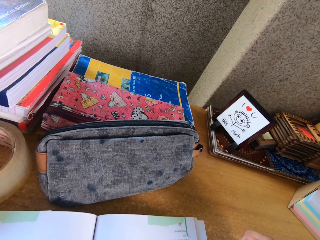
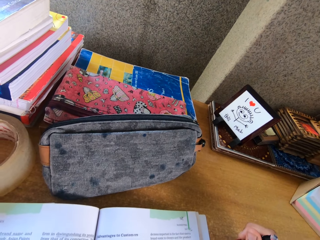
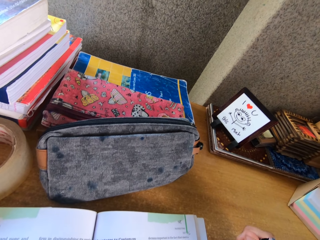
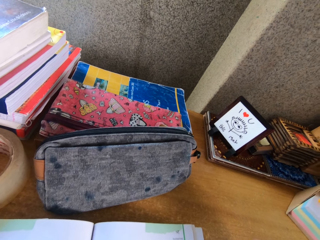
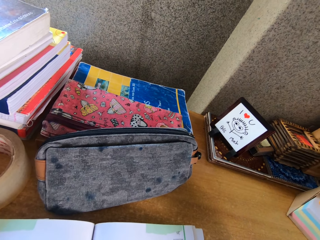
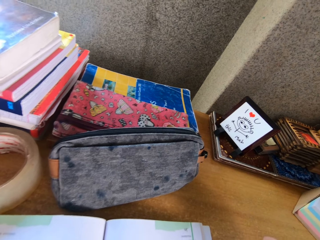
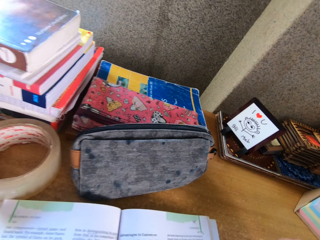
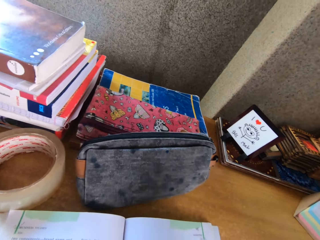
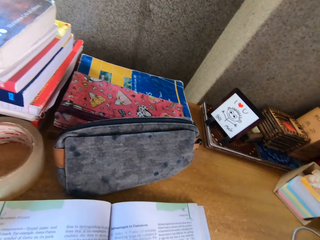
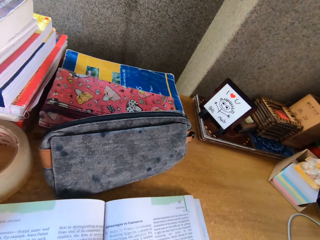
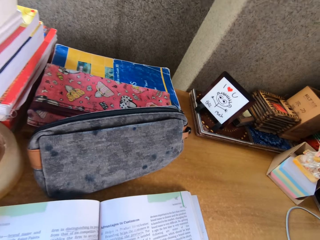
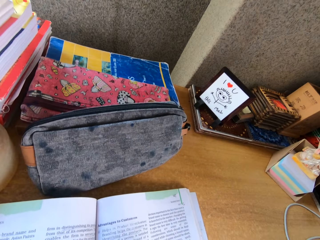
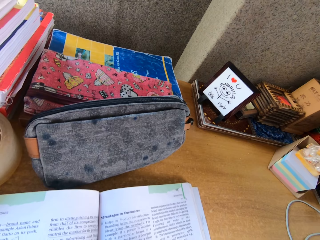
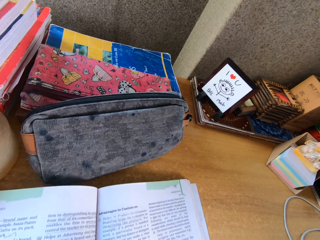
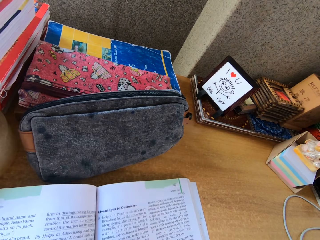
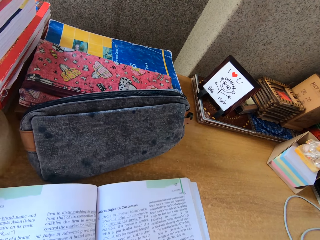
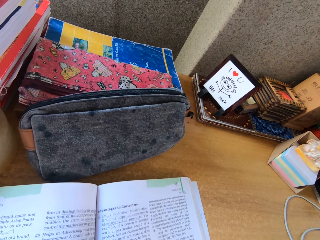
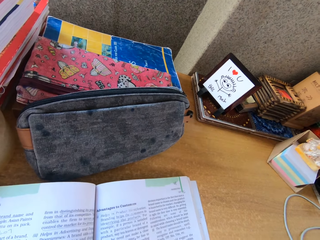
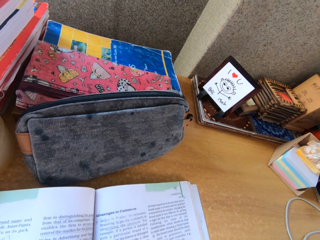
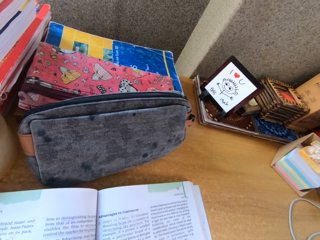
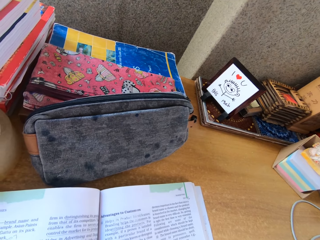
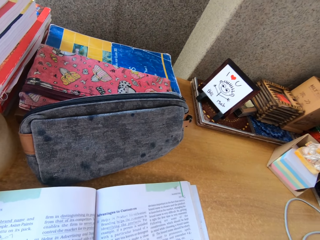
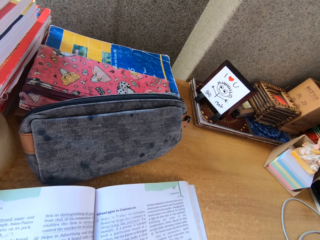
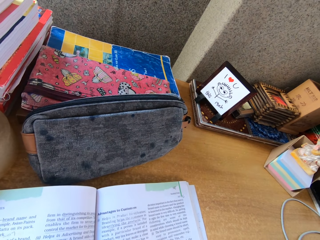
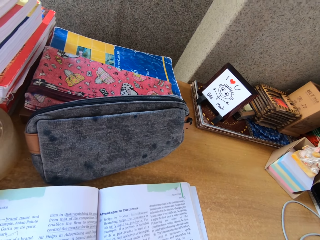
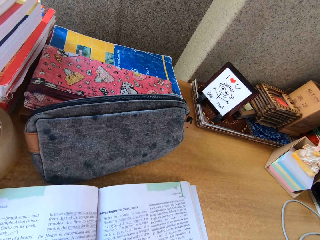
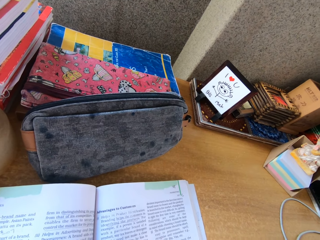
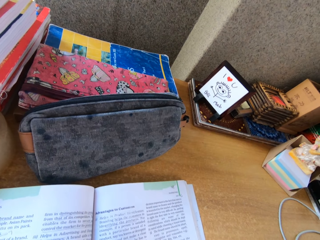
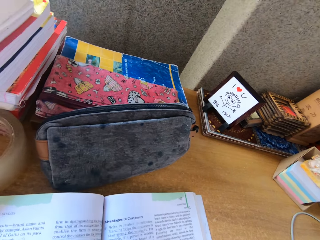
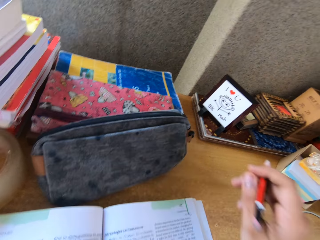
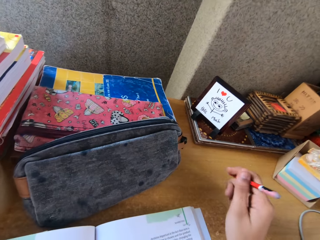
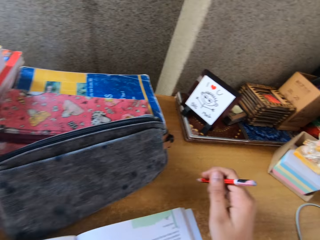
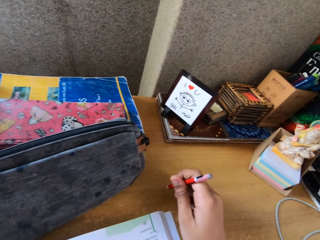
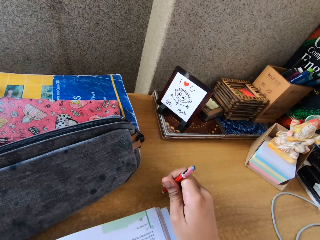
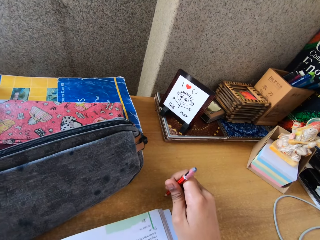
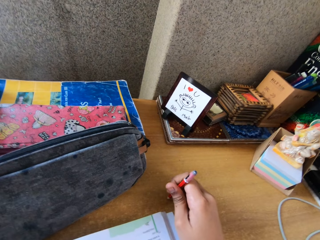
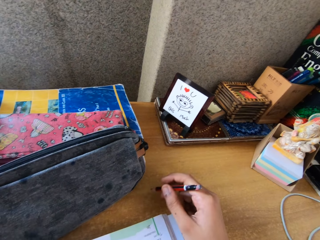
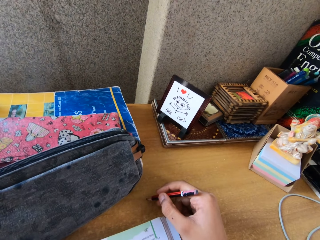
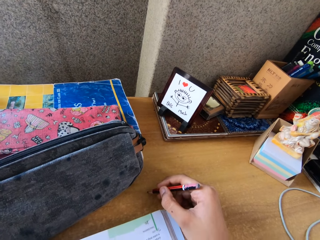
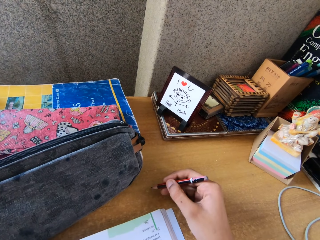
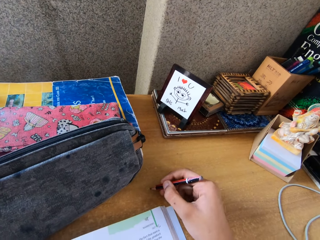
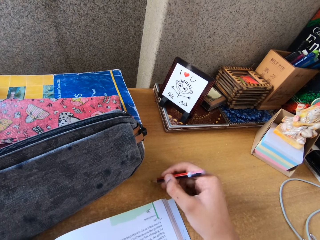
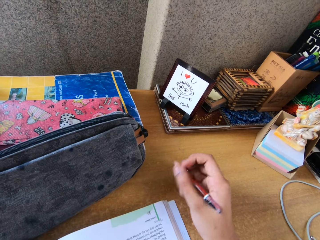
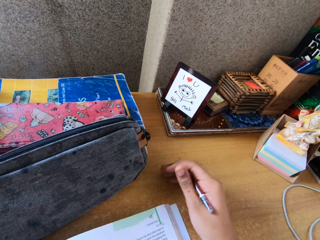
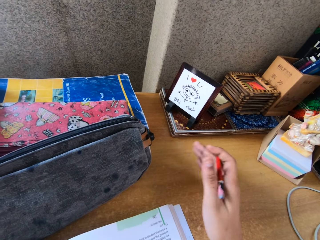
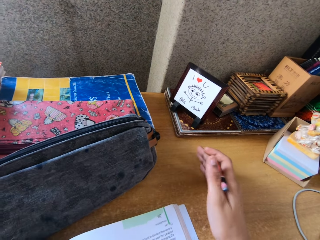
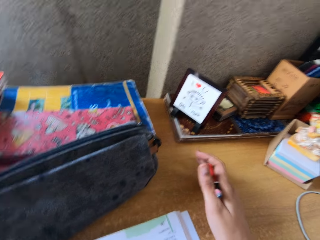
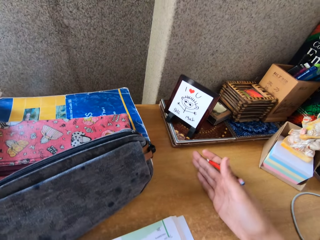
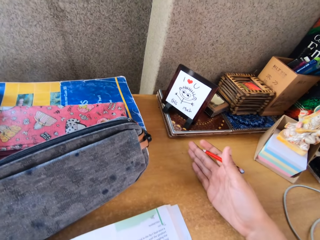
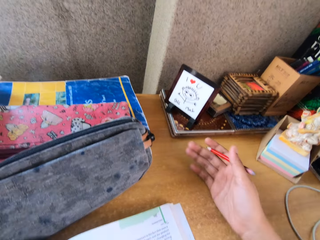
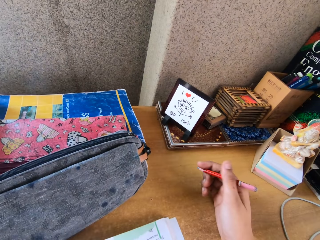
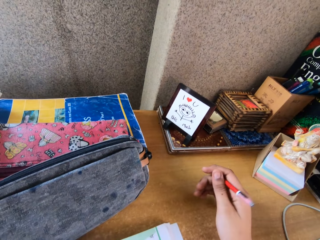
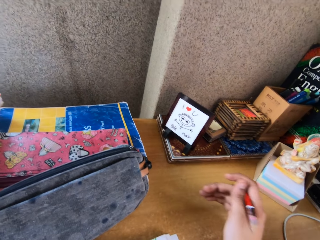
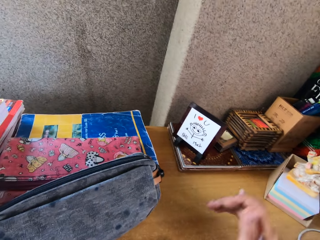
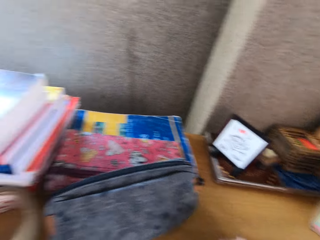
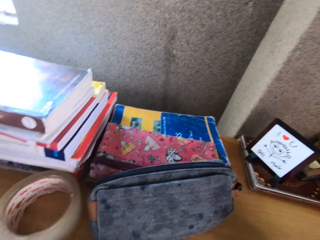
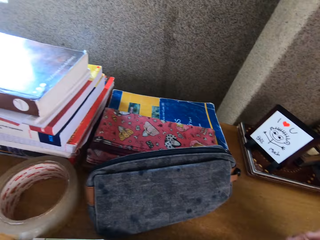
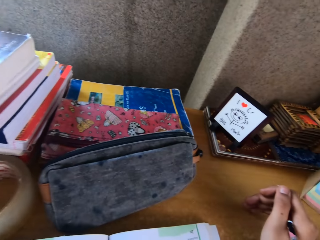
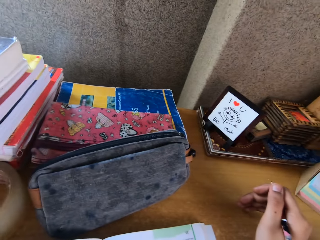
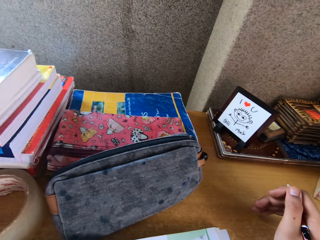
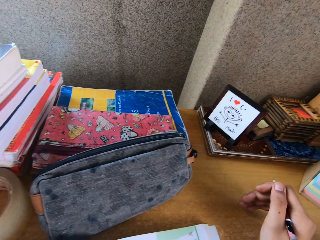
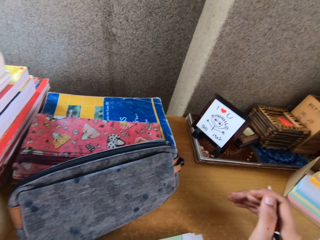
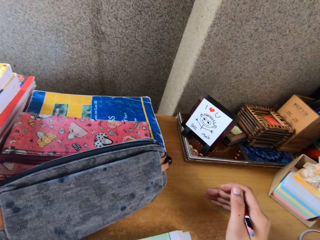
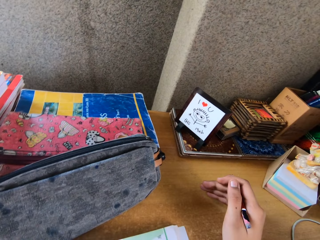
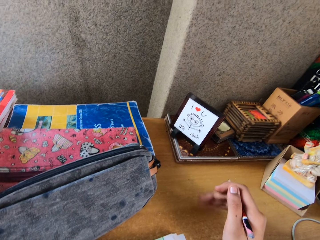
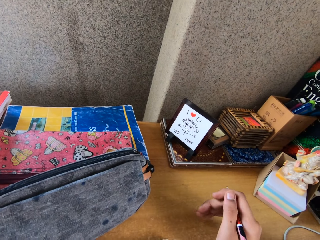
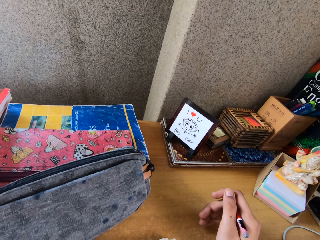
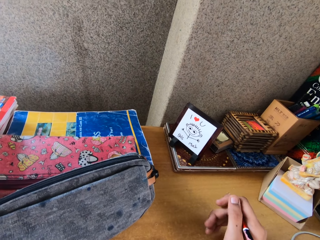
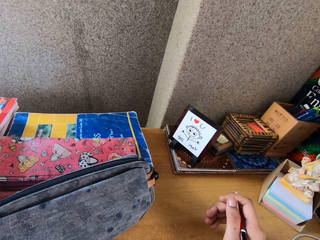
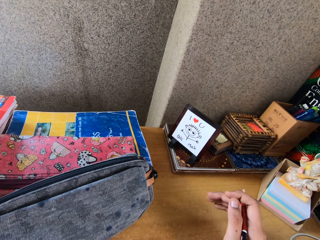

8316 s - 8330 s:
The camera wearer moves her hands.

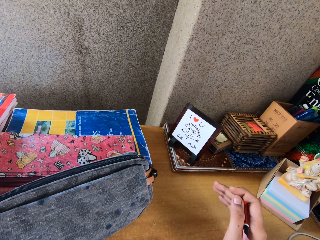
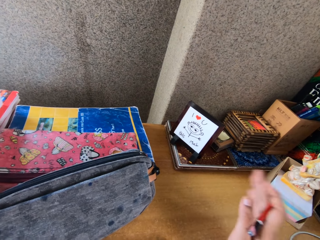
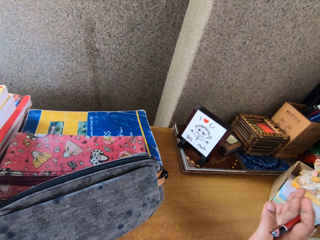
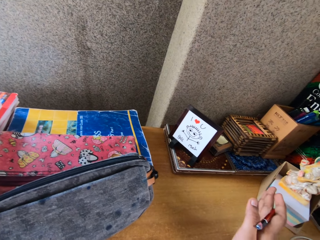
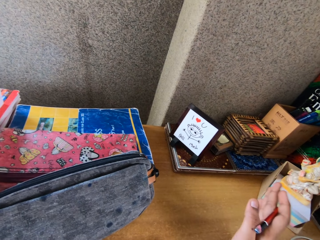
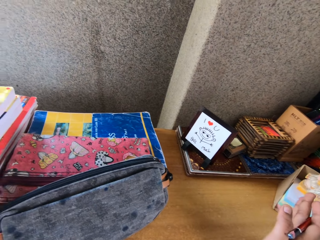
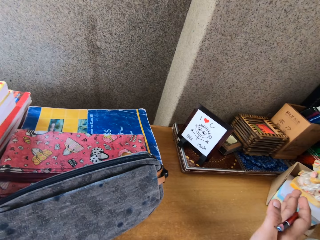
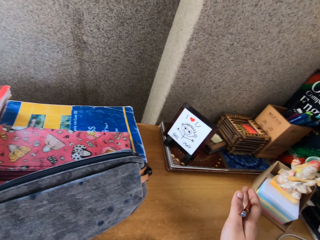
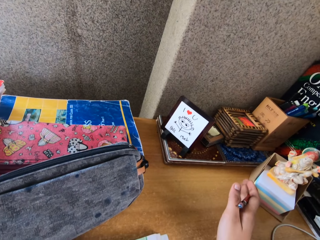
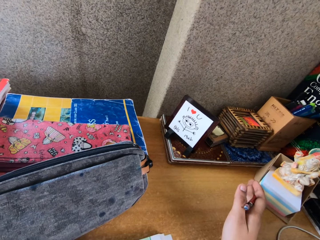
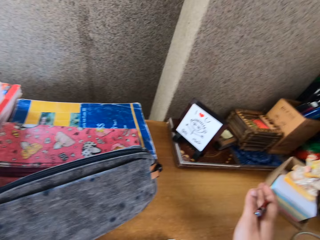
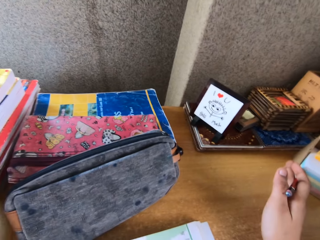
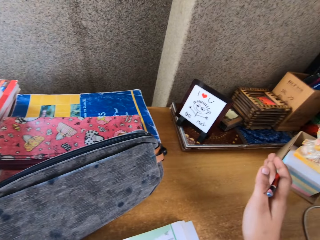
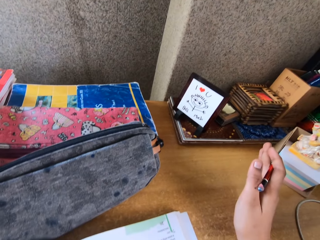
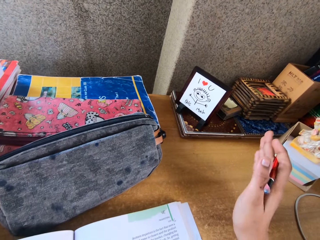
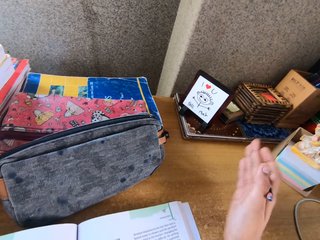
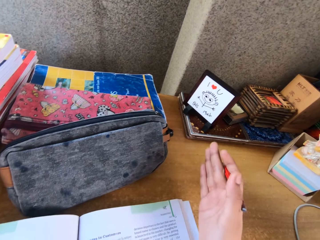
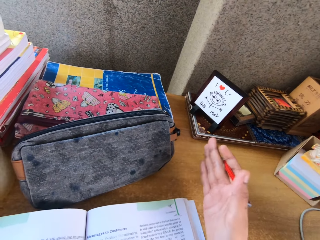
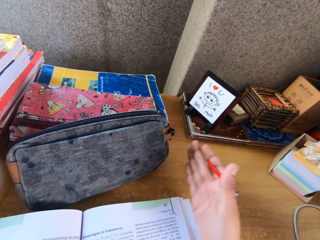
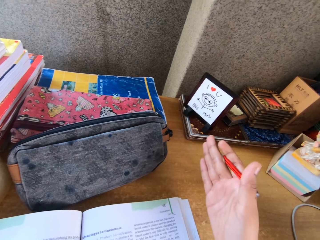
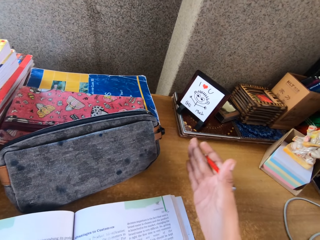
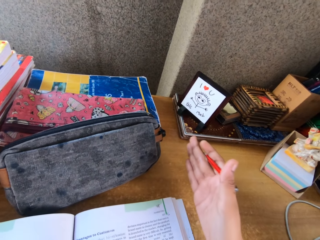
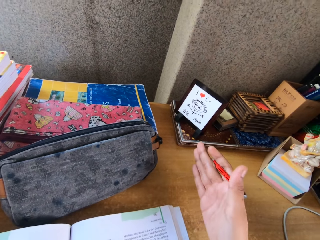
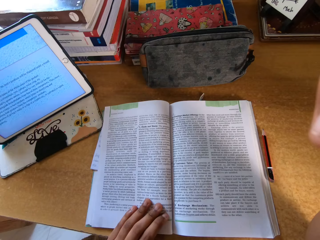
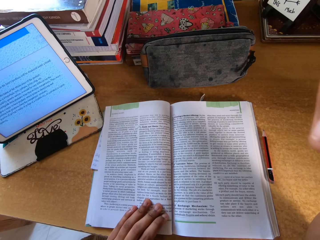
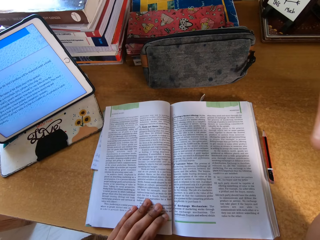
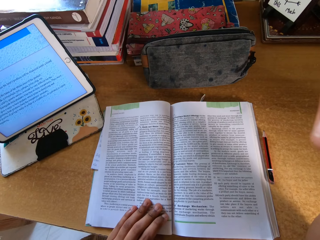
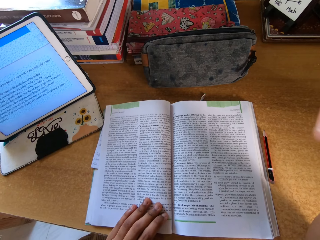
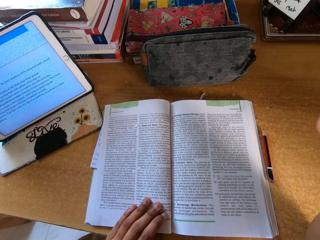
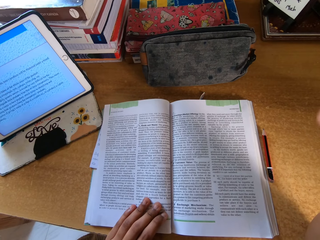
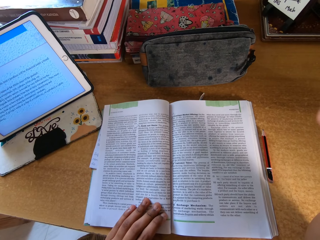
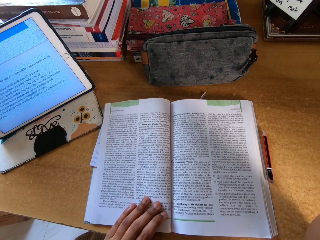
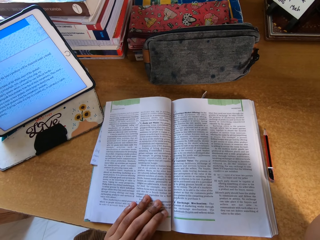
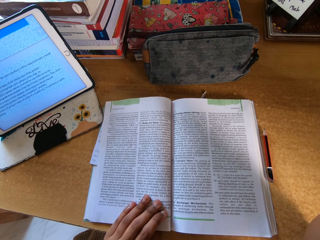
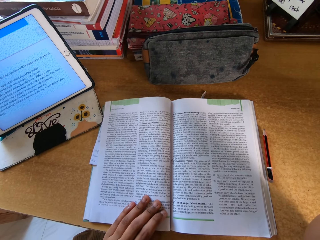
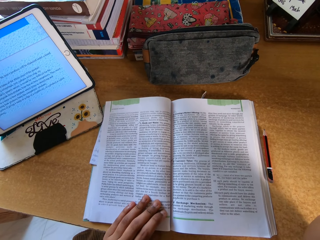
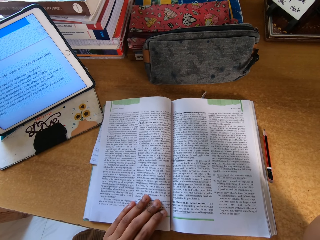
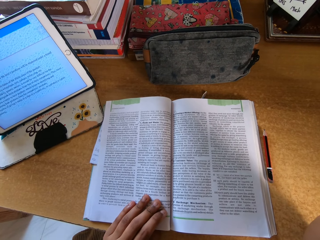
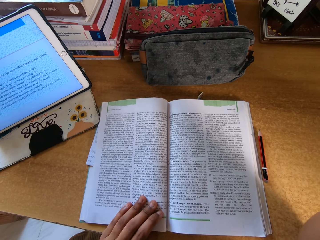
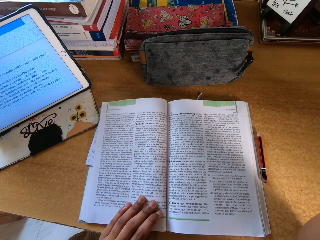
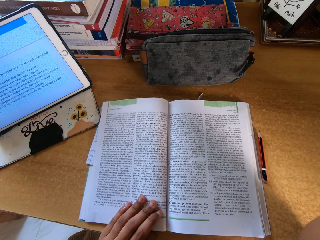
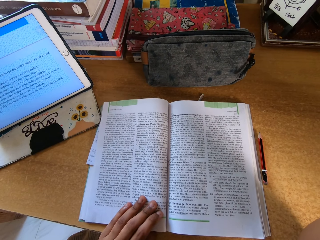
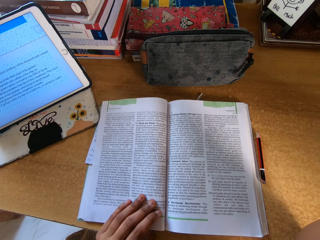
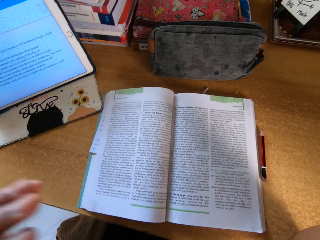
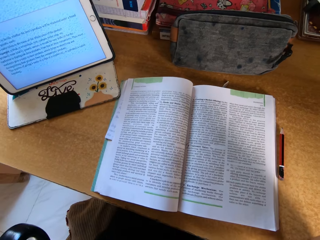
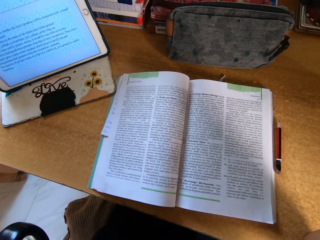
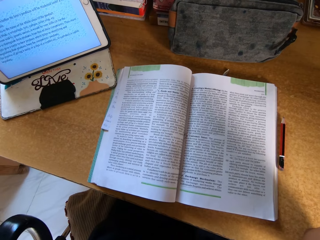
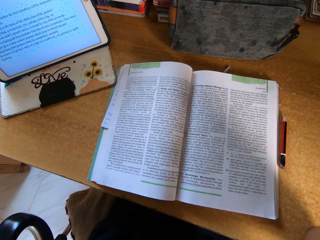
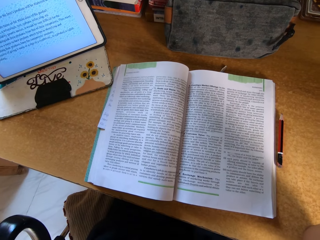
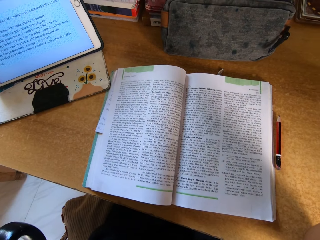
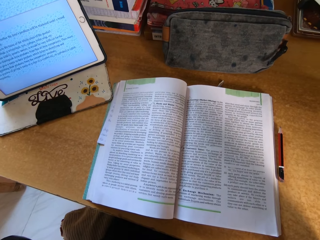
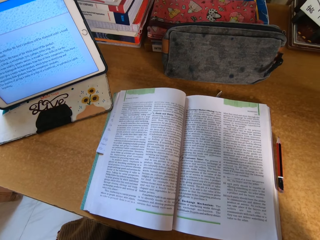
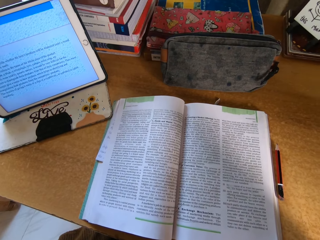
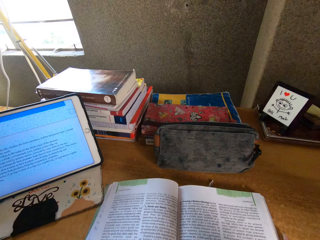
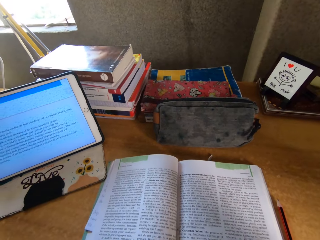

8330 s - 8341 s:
The camera wearer stares at the book.
